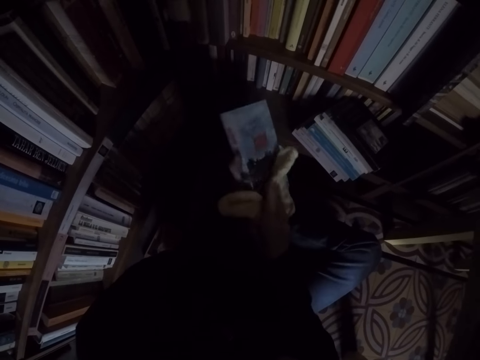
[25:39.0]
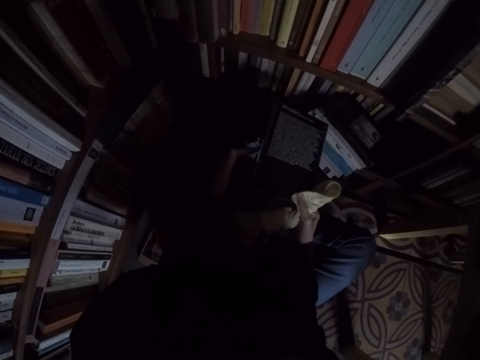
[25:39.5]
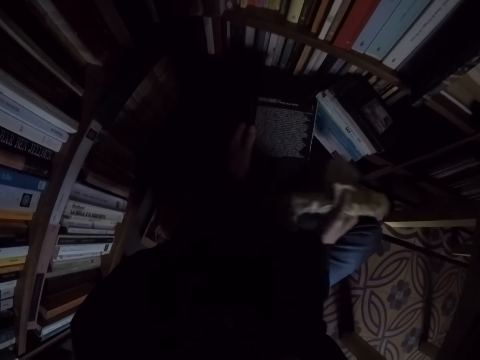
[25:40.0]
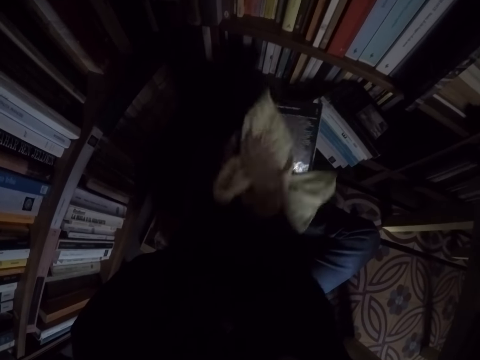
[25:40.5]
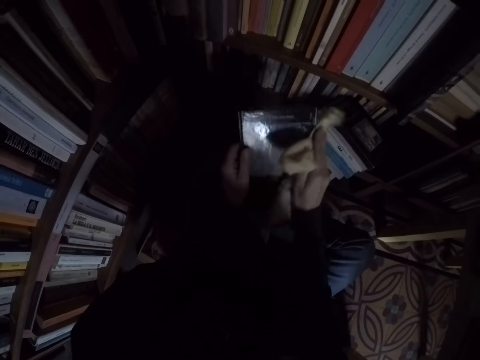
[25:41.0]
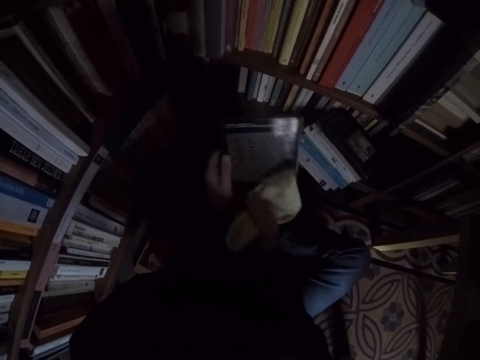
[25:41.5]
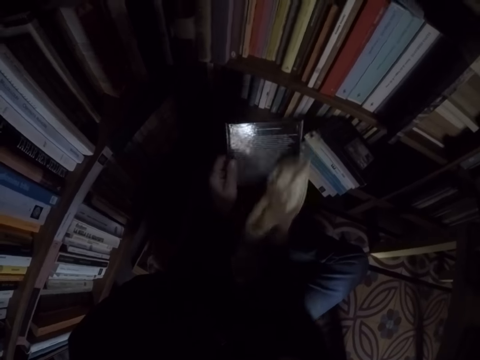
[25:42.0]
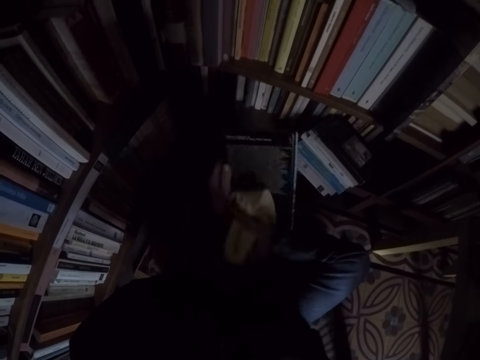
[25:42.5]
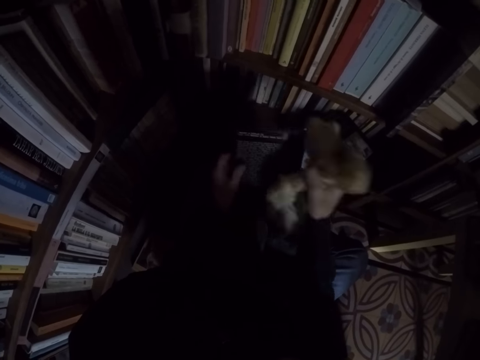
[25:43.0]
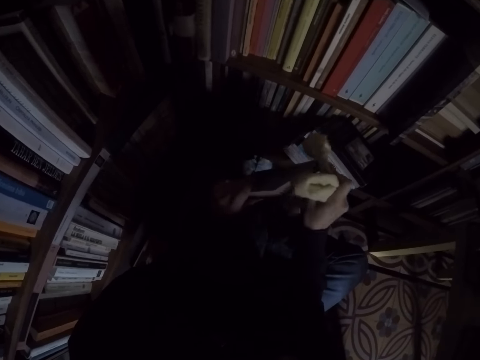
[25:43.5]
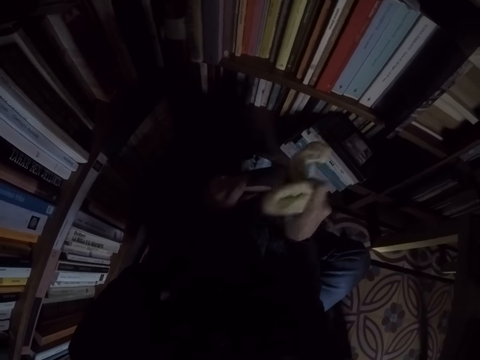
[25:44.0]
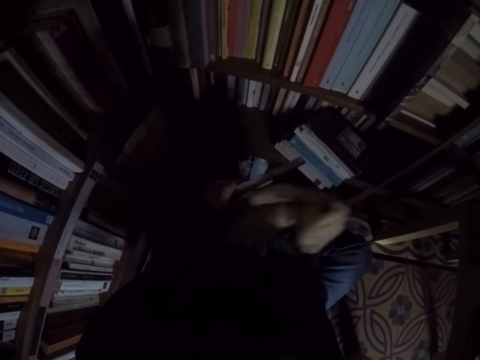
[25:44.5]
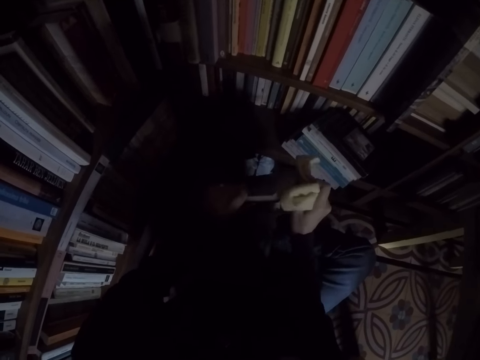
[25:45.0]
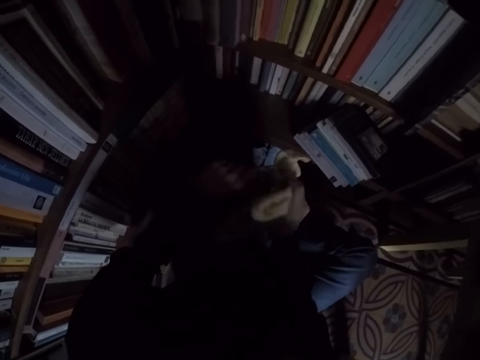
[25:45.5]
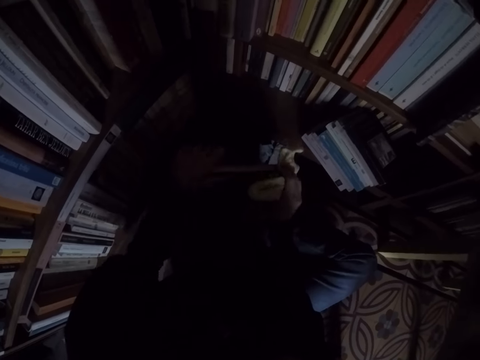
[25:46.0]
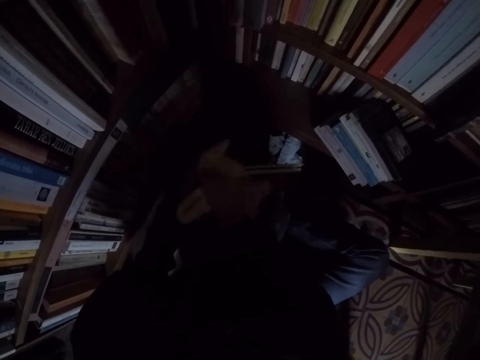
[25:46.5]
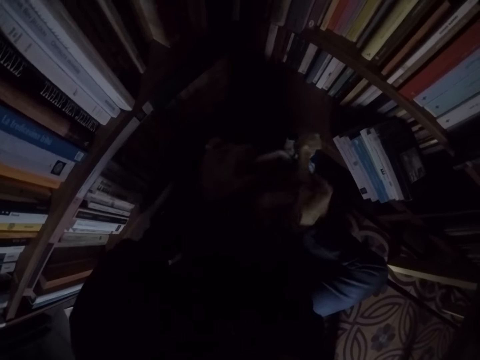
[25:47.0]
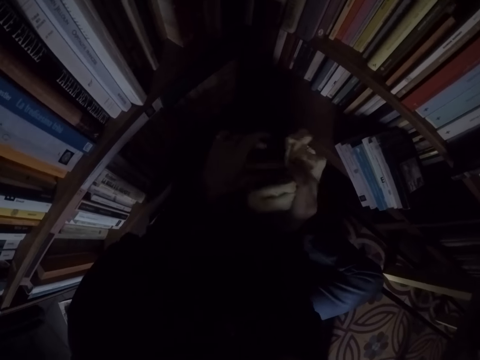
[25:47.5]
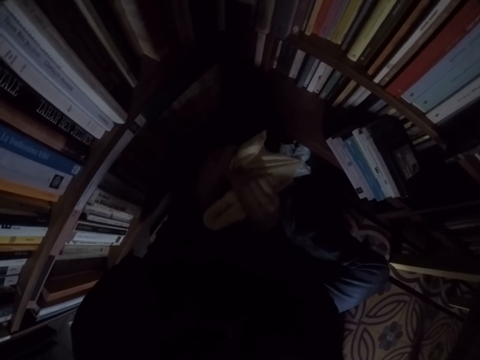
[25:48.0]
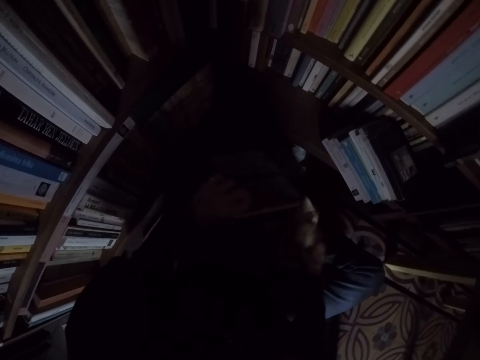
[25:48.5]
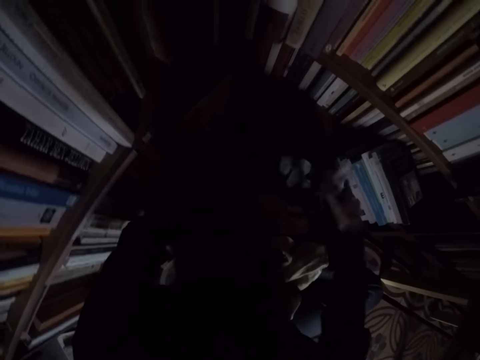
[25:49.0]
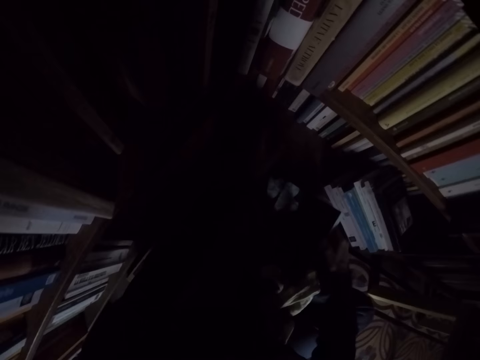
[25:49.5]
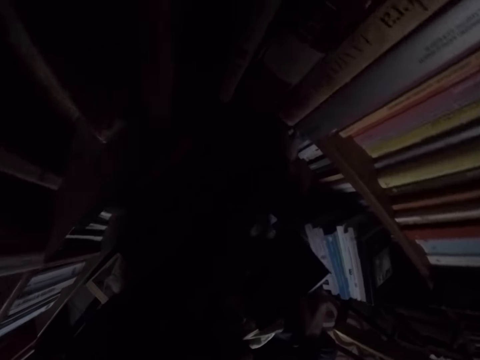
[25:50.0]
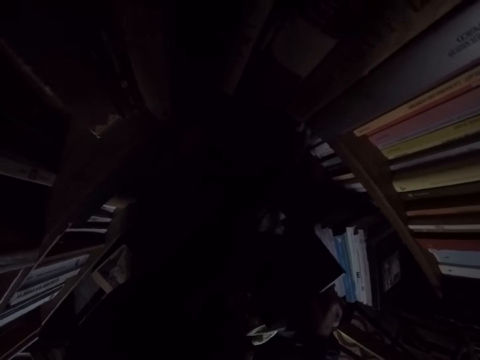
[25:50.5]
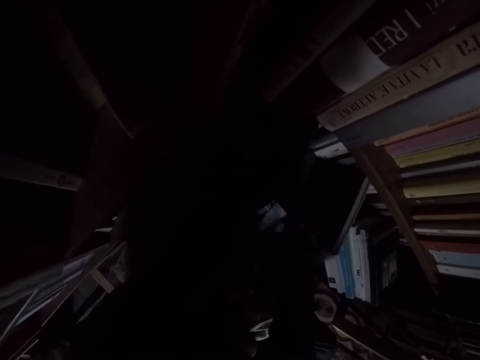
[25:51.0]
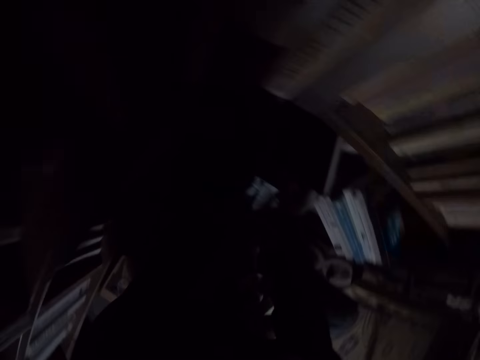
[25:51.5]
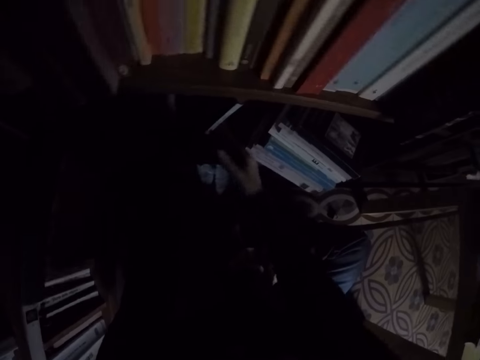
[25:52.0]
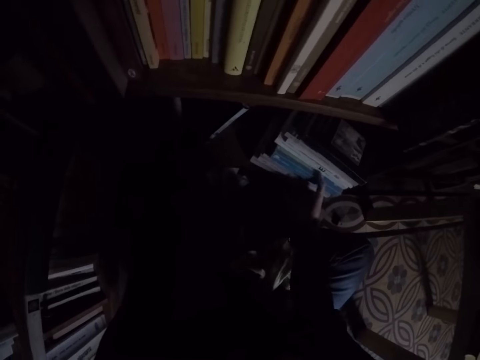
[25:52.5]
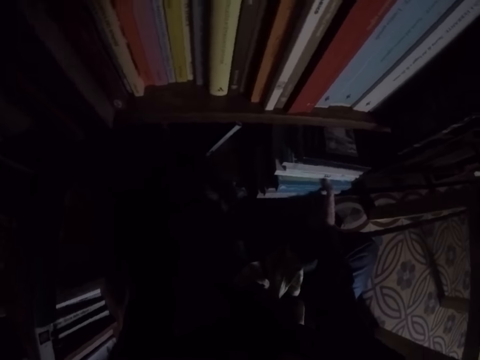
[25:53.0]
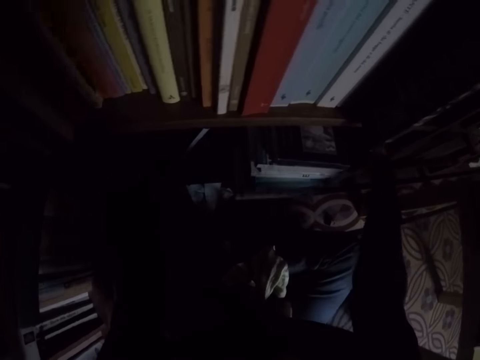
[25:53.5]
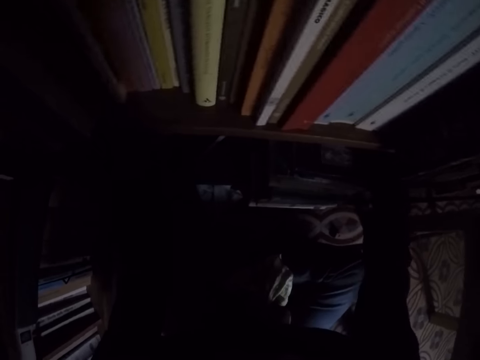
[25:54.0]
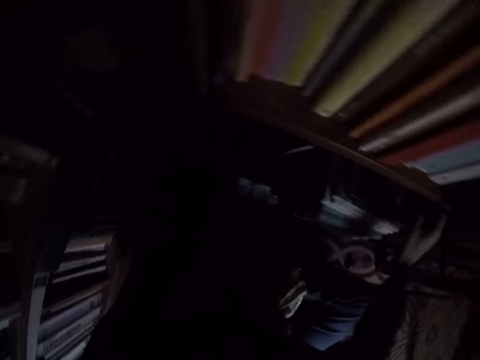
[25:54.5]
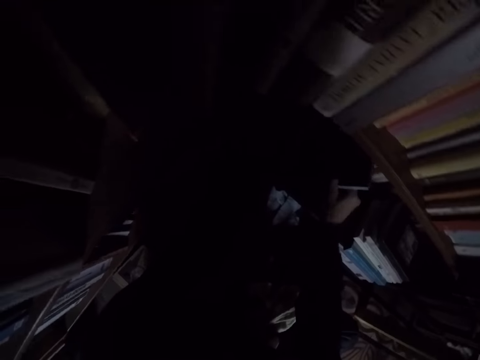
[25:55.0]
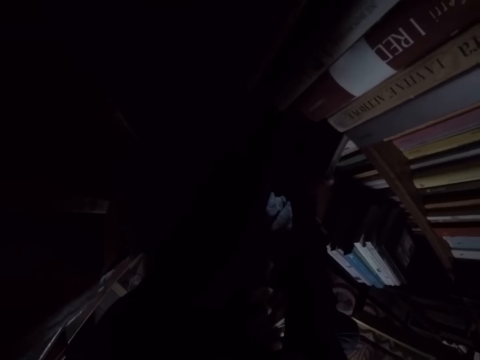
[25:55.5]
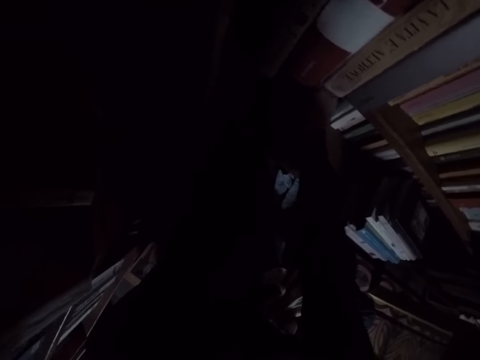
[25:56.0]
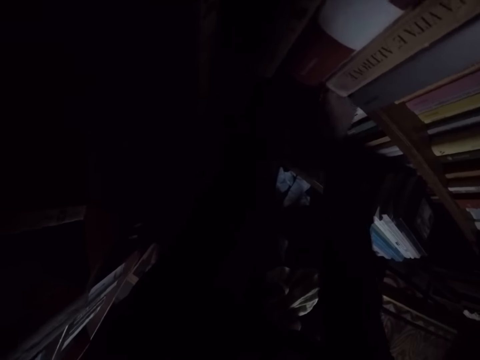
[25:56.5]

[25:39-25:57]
The camera wearer drops the rag on his leg. He places the book in the bookshelf. He adjusts some books in the shelf.

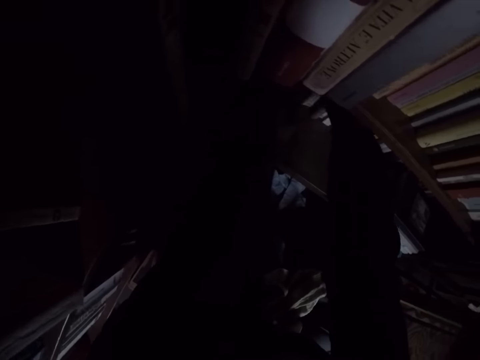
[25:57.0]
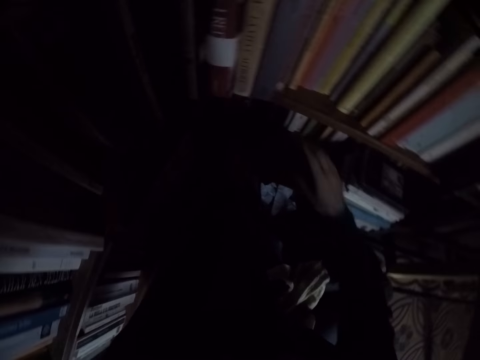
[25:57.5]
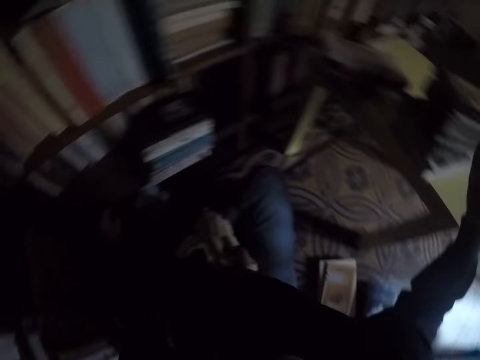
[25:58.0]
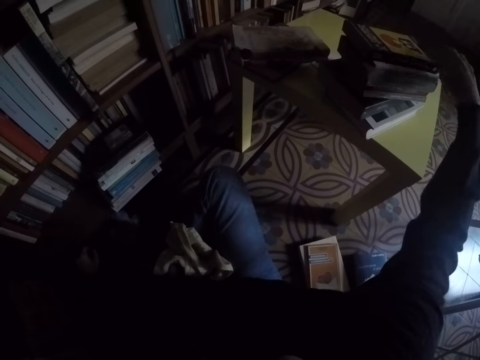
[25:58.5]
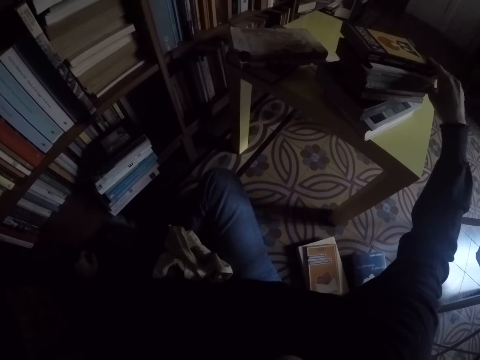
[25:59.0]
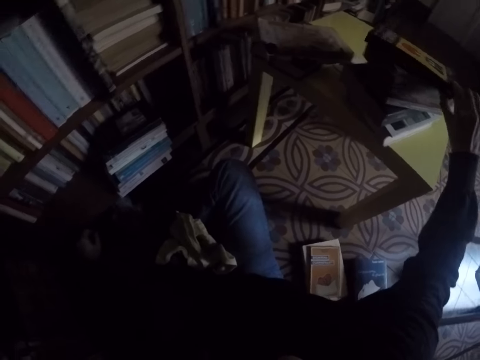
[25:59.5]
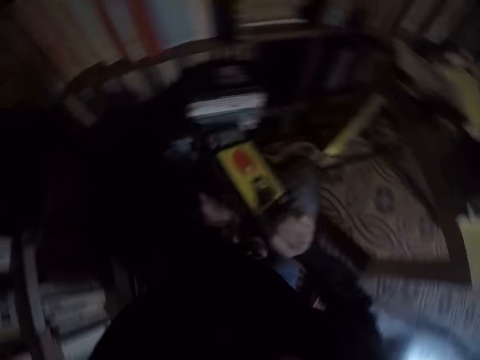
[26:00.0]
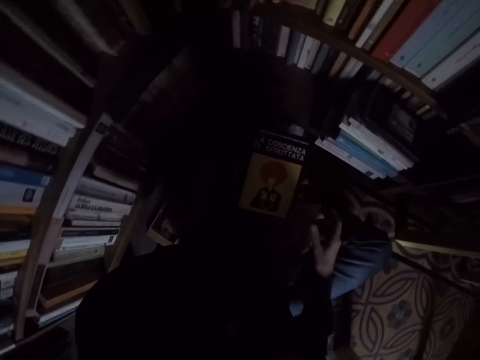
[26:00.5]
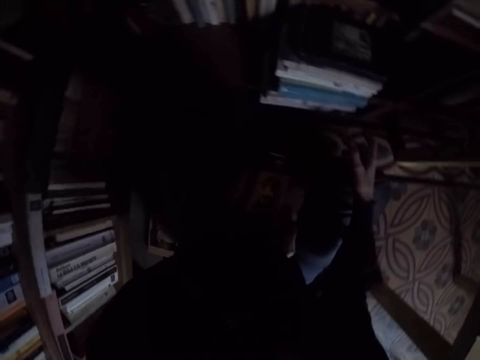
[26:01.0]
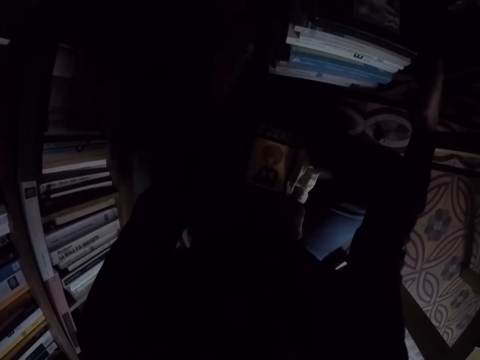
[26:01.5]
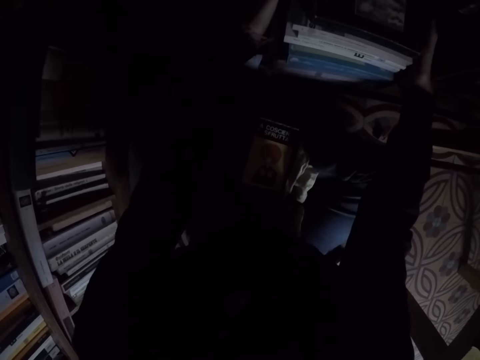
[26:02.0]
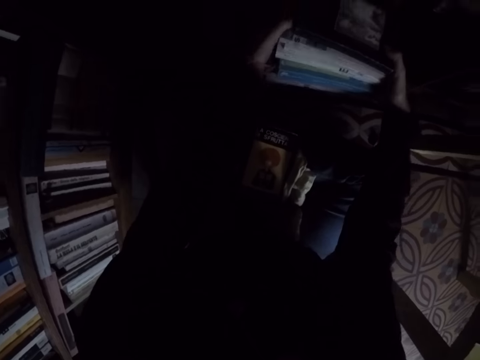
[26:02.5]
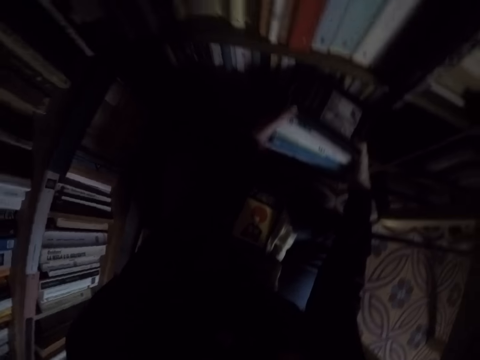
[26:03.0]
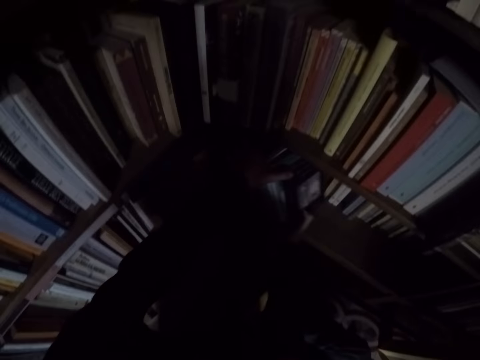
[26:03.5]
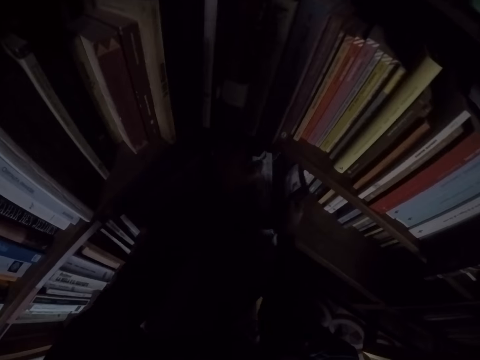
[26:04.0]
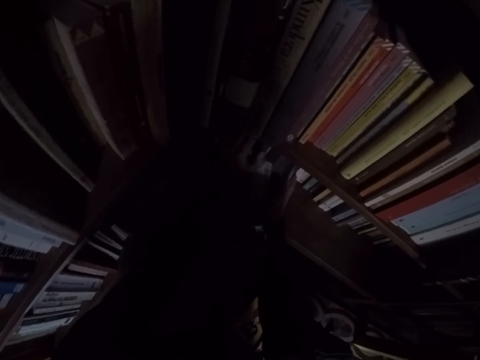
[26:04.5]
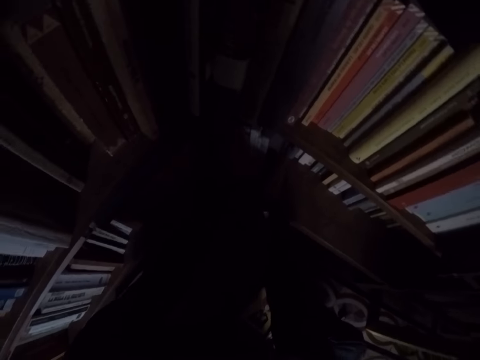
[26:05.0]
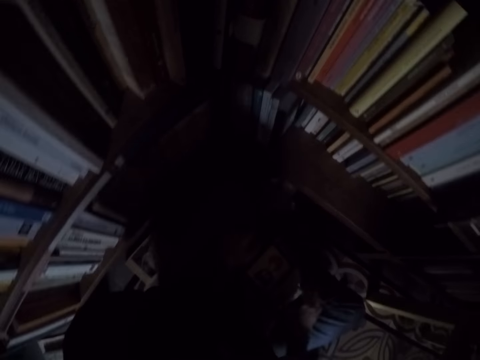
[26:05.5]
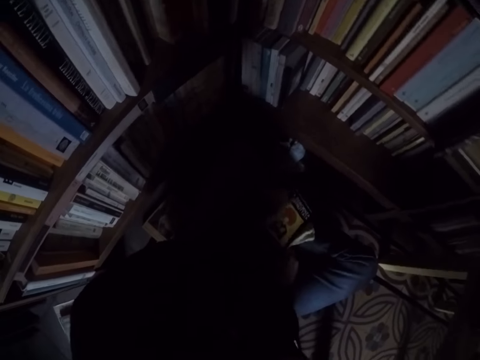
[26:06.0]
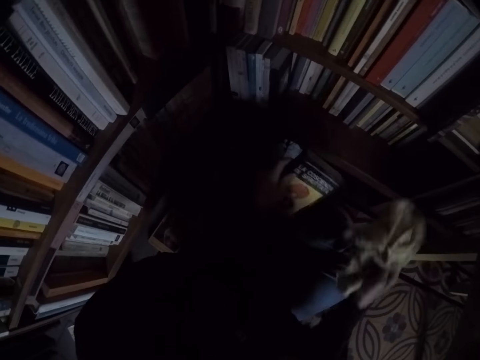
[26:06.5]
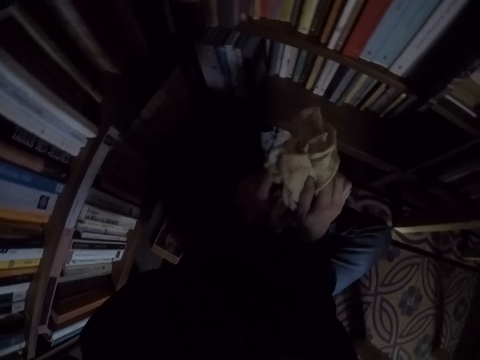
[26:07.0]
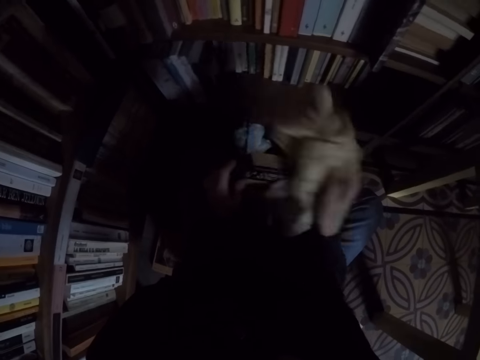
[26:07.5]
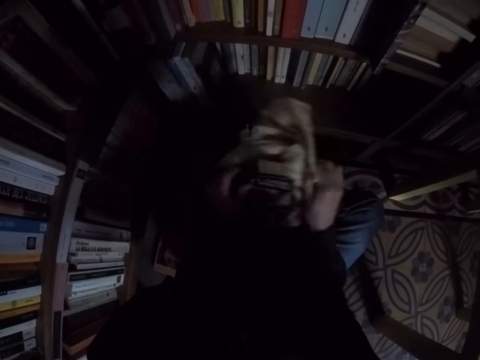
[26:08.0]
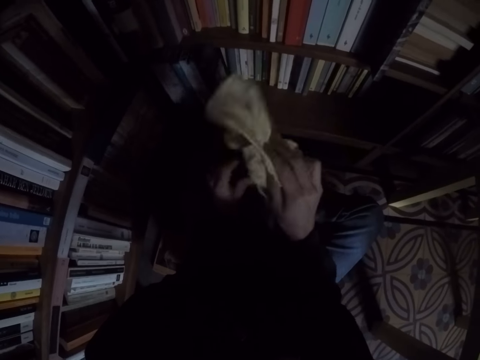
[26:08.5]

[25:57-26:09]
The camera wearer picks another book from the pile of books on the table. He places the book on his leg. He adjusts some books in the shelf. He picks the book and the rag from his leg. He cleans the book with the rag.
